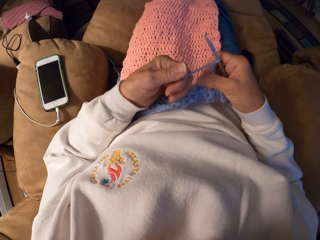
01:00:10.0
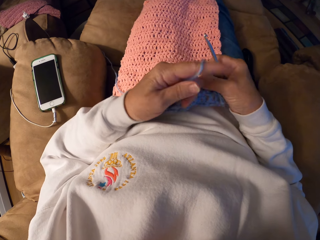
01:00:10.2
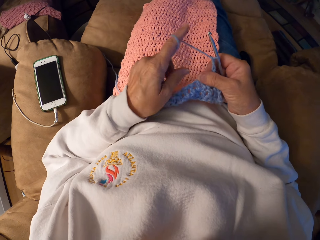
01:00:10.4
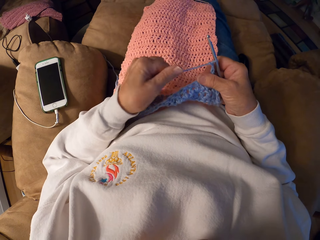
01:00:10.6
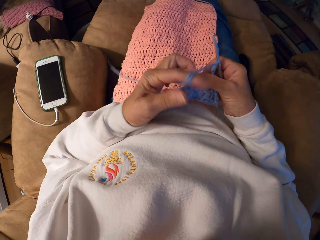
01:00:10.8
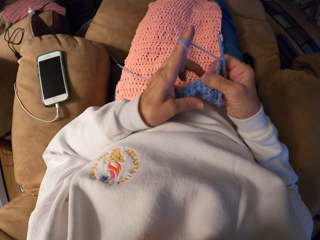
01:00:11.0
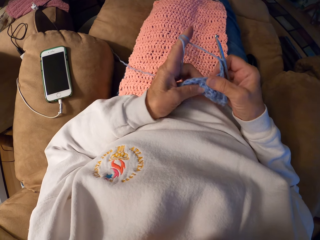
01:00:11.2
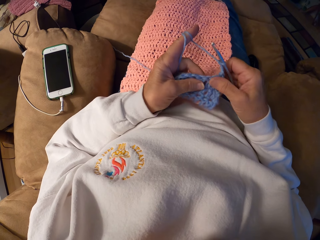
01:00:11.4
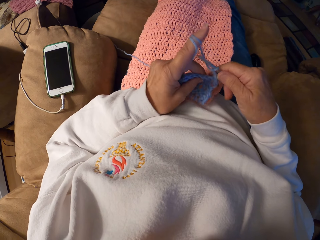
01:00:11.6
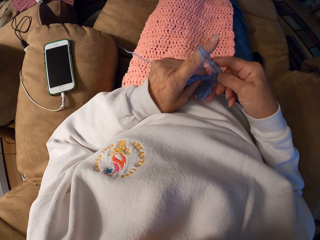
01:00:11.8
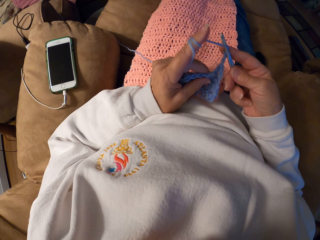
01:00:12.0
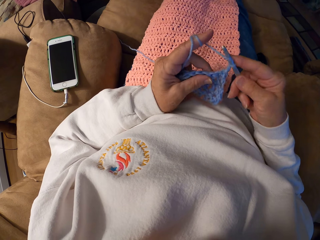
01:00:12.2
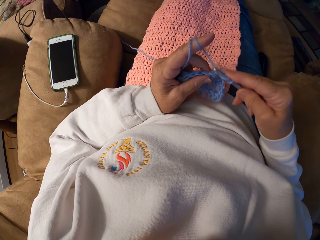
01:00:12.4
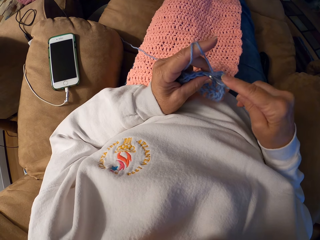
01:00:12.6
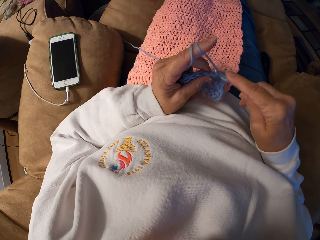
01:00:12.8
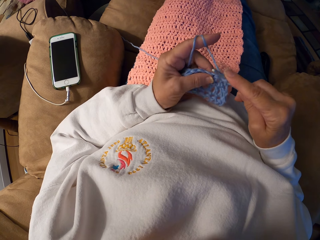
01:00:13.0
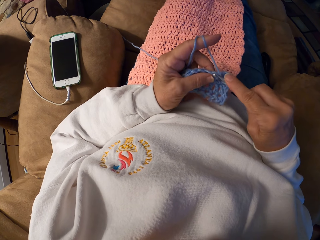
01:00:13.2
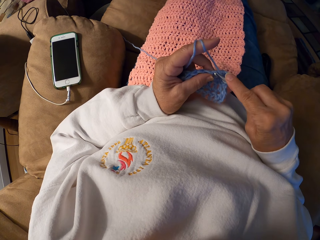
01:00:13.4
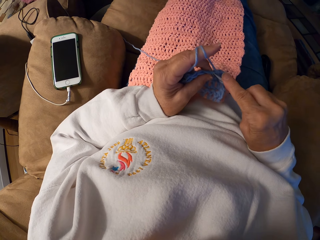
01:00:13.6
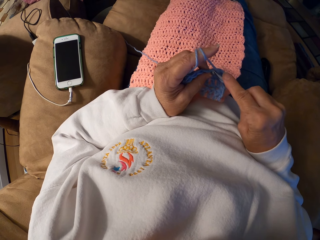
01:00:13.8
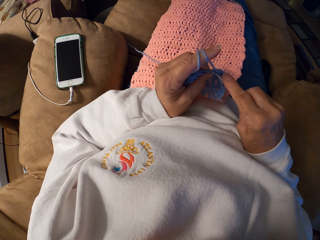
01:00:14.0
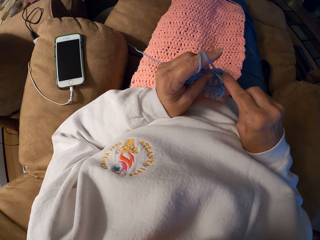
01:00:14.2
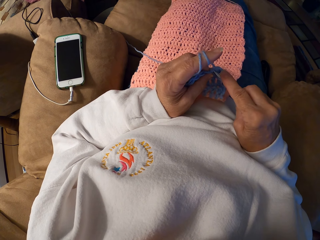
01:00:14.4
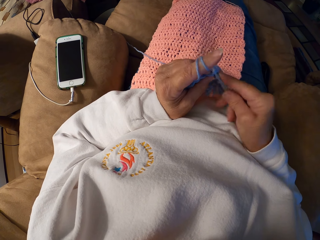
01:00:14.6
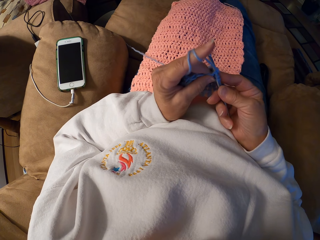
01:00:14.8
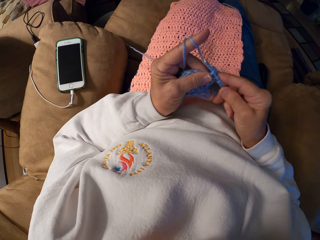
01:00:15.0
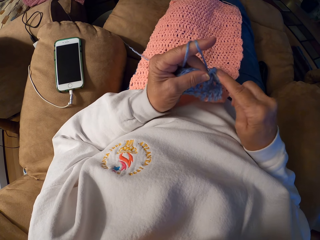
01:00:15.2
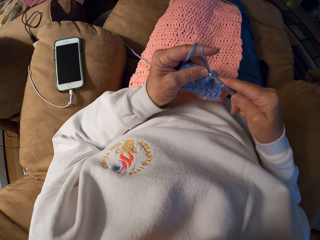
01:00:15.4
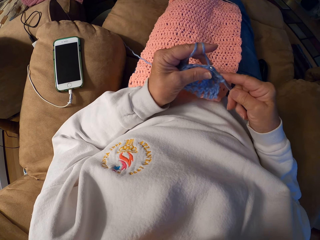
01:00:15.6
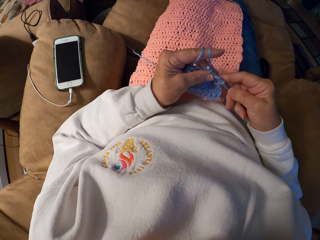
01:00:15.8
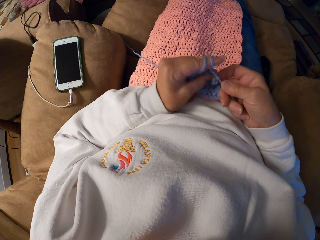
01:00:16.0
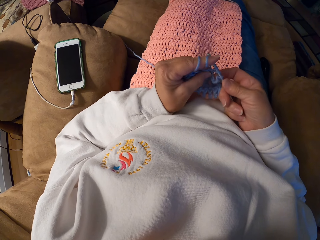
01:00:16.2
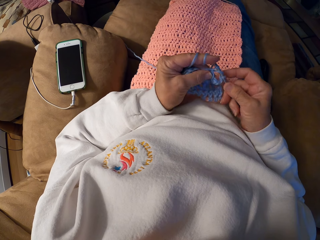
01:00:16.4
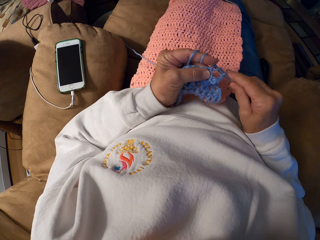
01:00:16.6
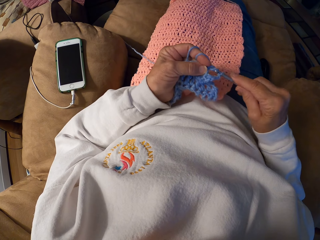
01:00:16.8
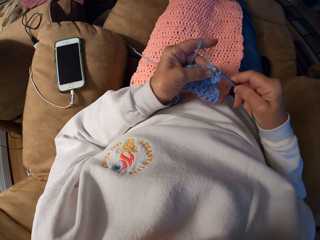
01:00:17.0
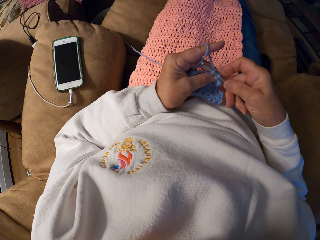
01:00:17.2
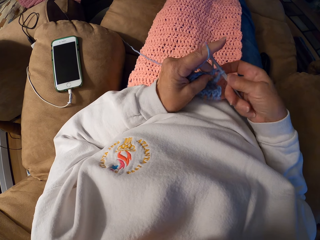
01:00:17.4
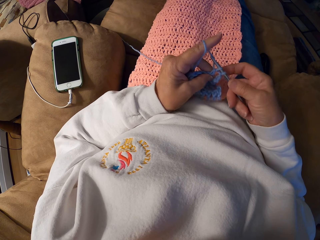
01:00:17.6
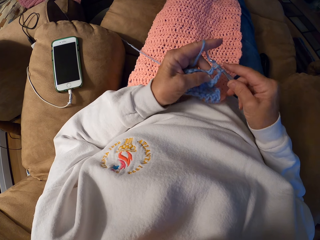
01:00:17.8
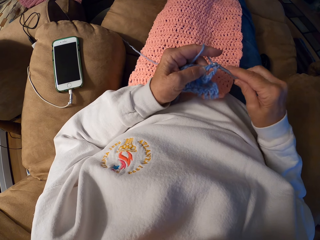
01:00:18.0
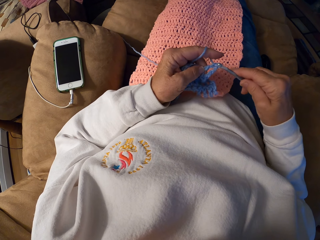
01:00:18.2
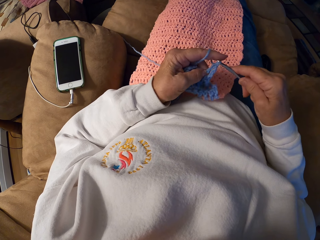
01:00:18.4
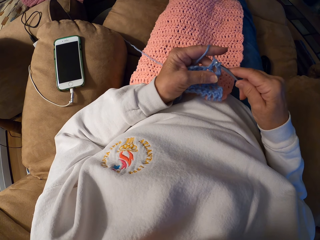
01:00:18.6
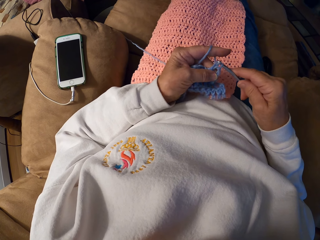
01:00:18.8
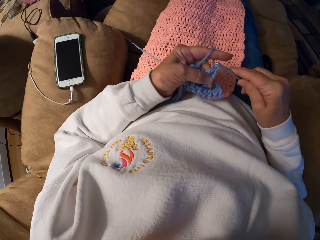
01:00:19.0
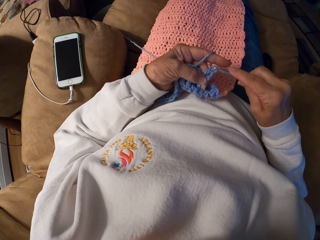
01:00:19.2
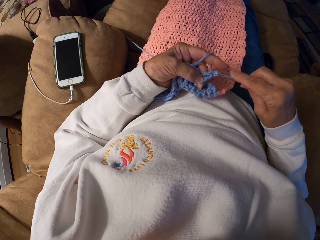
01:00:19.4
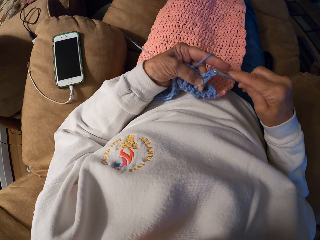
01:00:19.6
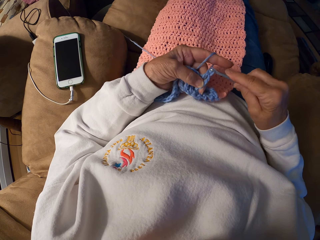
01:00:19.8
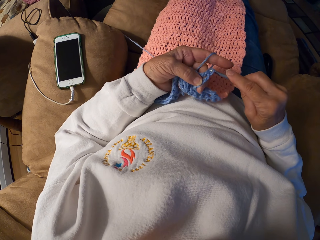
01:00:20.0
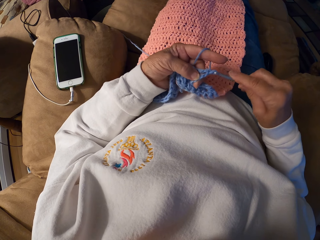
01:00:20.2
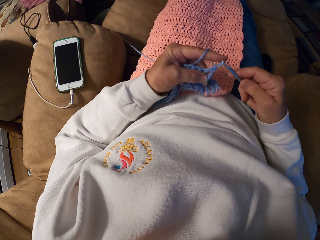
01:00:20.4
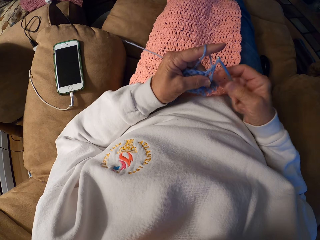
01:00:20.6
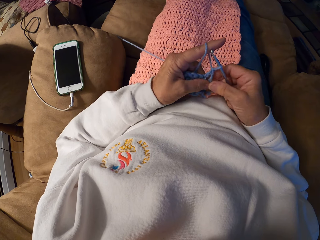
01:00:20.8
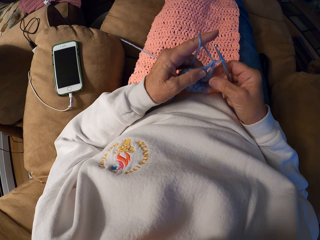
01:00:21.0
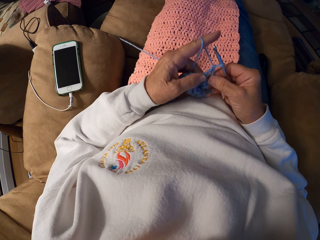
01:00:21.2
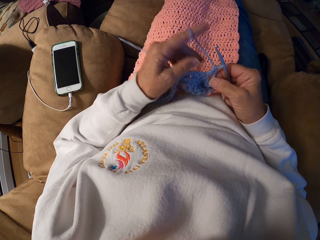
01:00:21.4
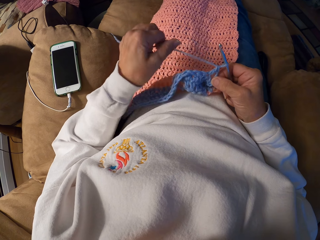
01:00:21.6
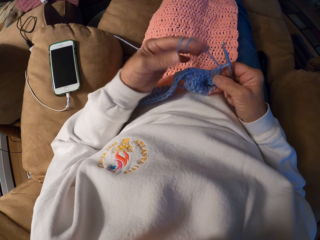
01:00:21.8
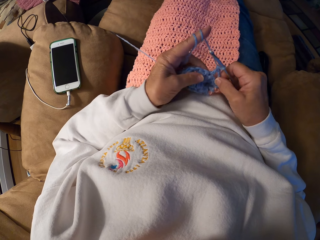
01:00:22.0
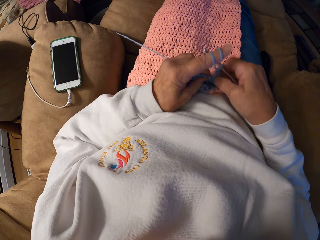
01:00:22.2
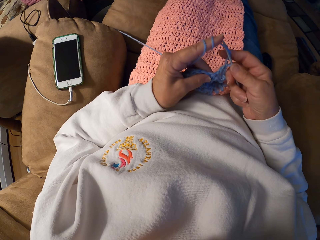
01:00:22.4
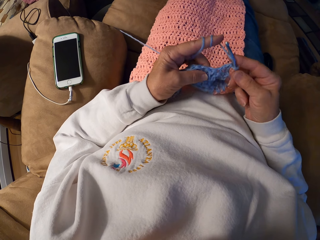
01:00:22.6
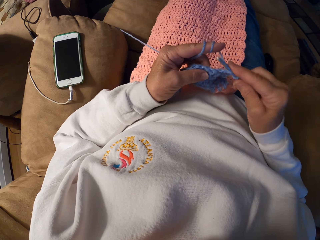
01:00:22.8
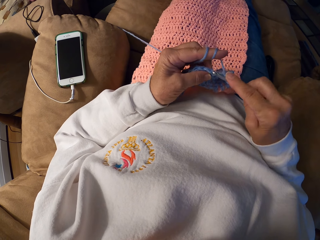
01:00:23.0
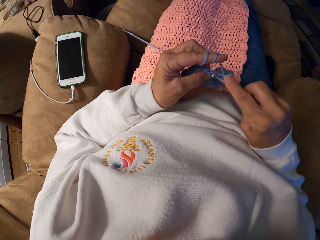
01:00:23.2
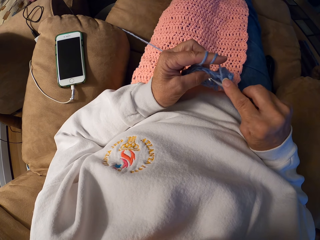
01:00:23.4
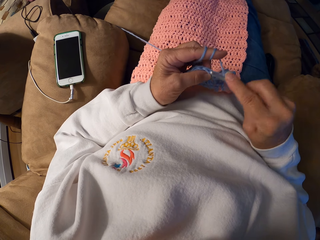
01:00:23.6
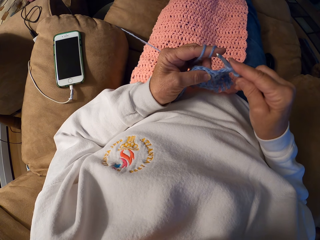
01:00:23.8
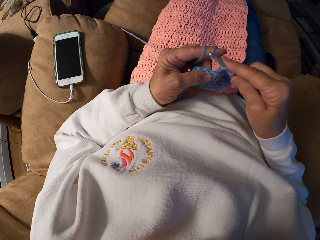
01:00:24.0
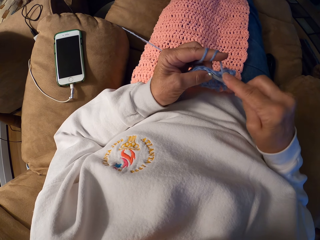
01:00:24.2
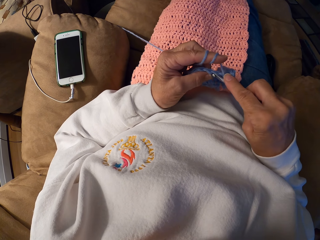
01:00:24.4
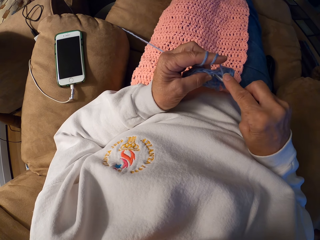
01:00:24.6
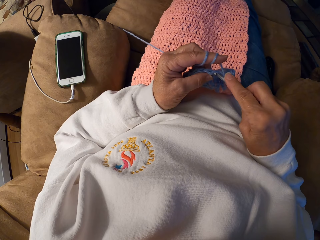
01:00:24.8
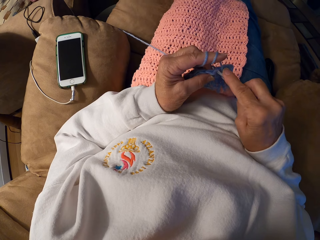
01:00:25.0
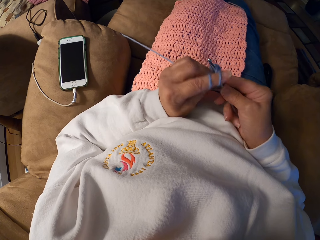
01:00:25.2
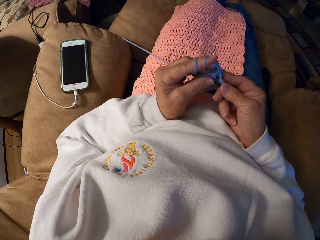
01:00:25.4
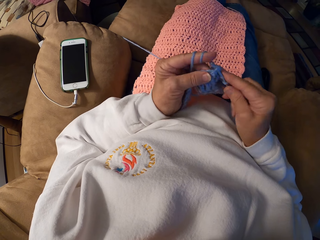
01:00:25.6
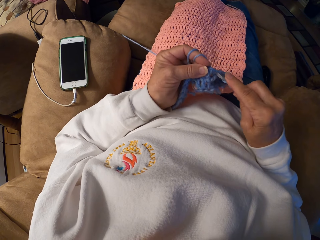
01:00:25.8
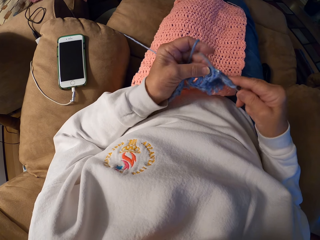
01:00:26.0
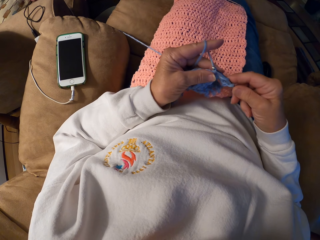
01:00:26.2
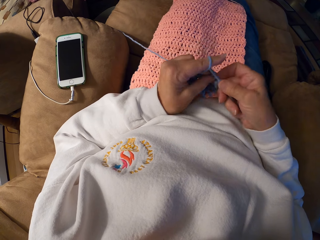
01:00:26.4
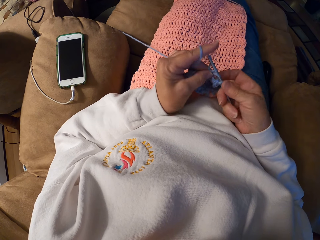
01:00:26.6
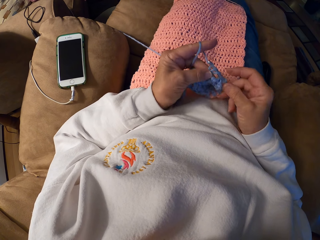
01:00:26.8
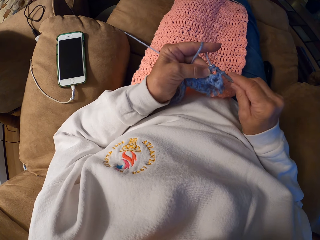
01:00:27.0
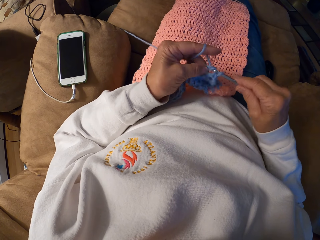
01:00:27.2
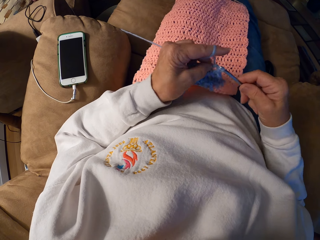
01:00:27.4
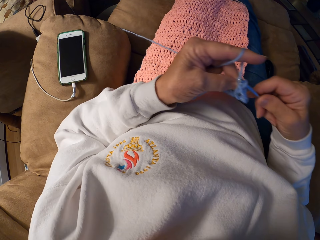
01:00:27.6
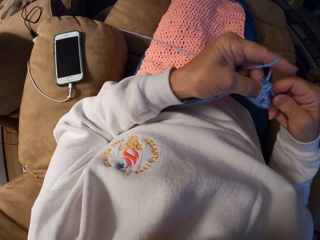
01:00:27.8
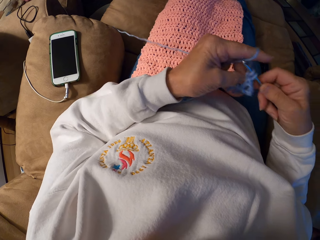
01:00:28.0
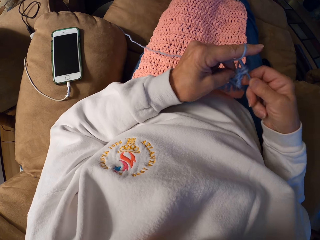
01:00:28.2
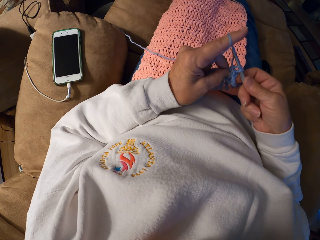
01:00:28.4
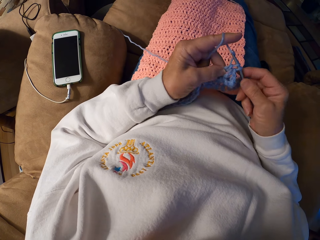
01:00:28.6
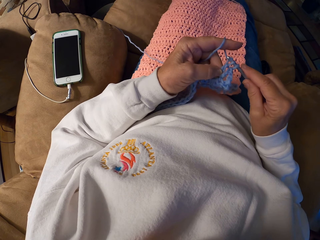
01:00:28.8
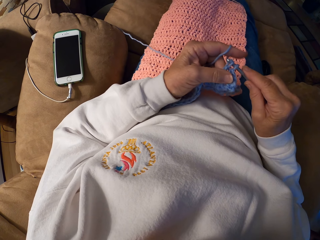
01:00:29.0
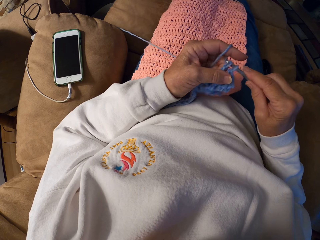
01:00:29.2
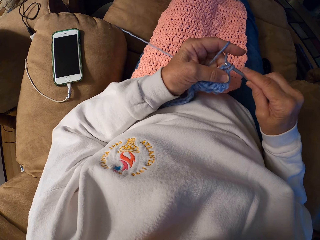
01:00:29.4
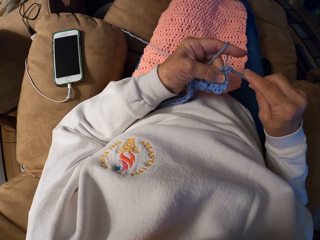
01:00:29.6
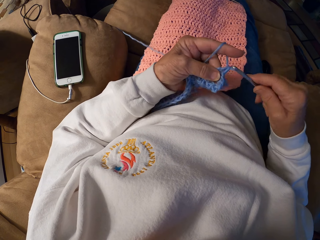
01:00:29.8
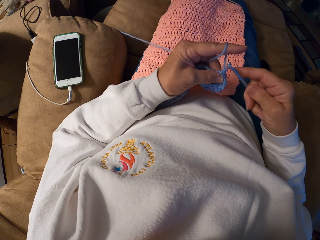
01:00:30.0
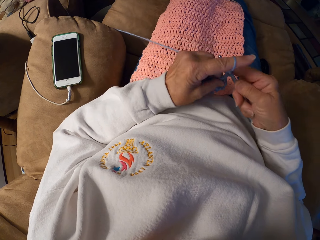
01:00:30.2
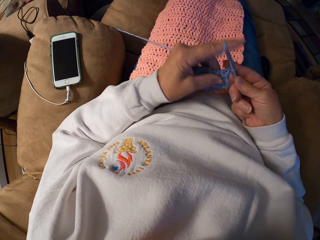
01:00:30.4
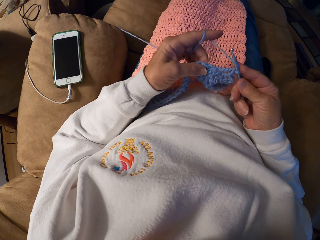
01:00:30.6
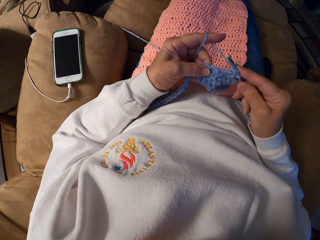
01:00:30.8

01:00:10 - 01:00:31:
The camera wearer holds the thread. They roll the thread around the finger. They hold the fabric. They knit the fabric with a crochet hook. They roll the thread around the finger. They hold the fabric. They knit the fabric with the crochet hook.
